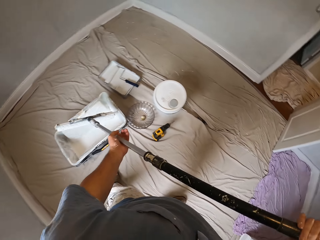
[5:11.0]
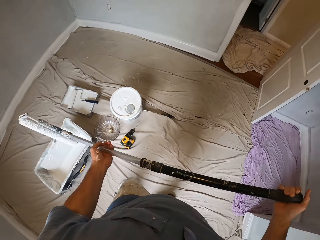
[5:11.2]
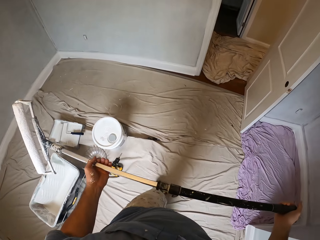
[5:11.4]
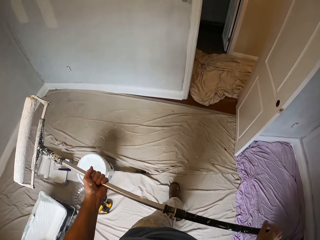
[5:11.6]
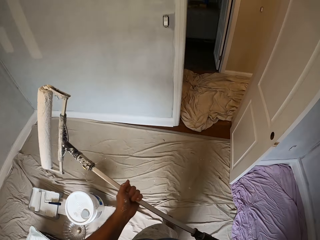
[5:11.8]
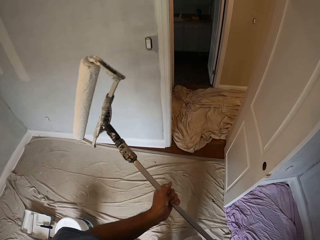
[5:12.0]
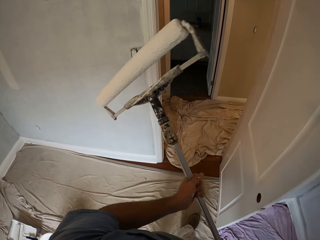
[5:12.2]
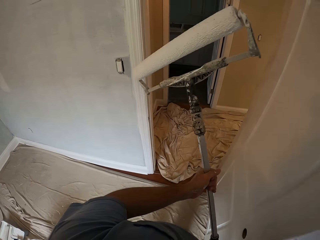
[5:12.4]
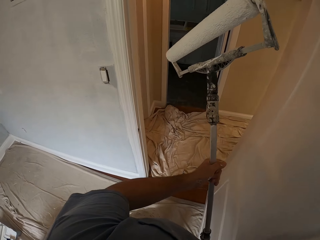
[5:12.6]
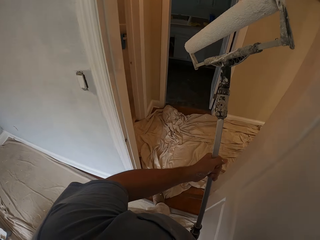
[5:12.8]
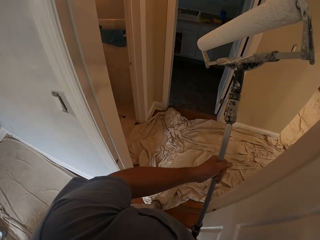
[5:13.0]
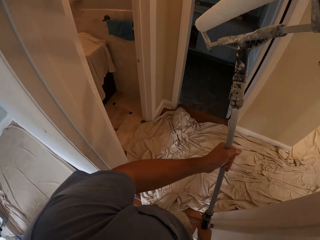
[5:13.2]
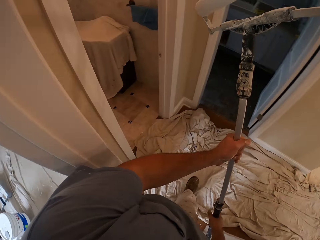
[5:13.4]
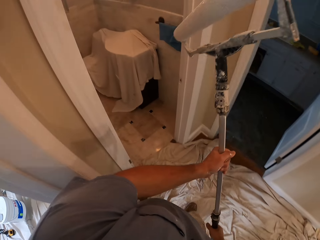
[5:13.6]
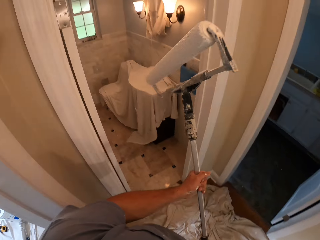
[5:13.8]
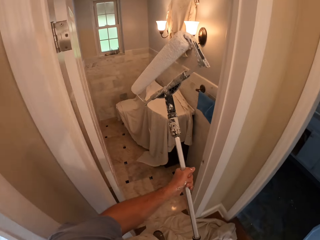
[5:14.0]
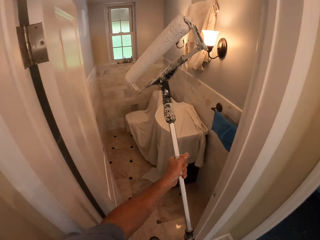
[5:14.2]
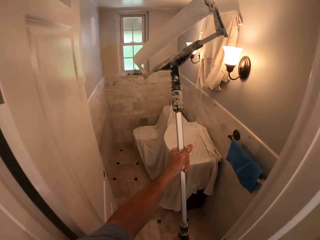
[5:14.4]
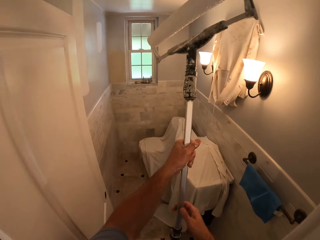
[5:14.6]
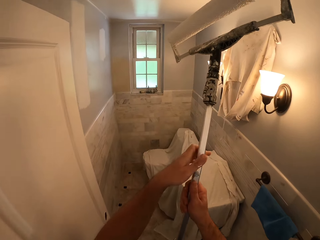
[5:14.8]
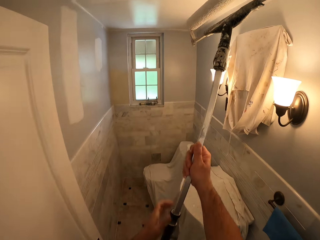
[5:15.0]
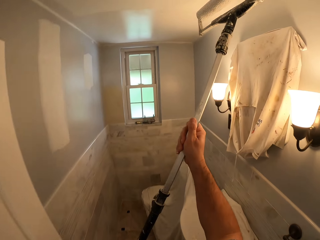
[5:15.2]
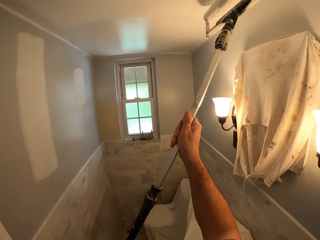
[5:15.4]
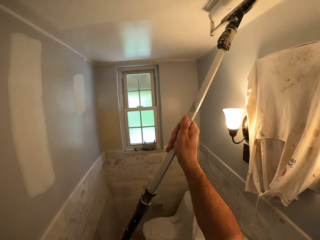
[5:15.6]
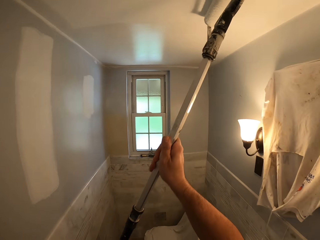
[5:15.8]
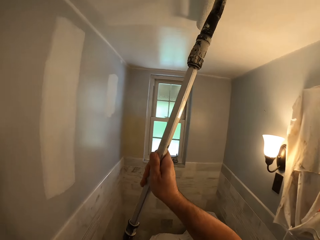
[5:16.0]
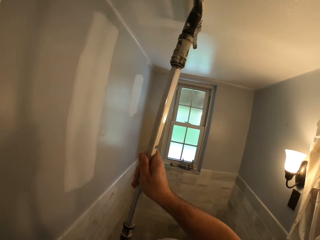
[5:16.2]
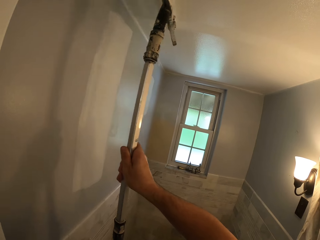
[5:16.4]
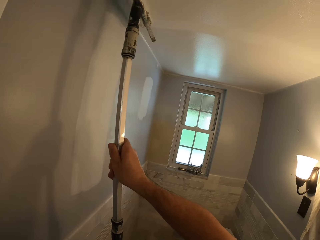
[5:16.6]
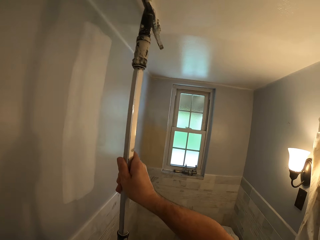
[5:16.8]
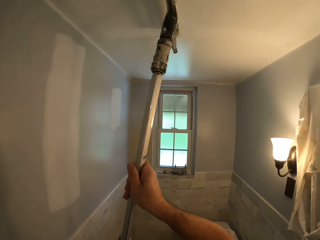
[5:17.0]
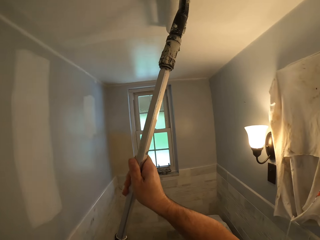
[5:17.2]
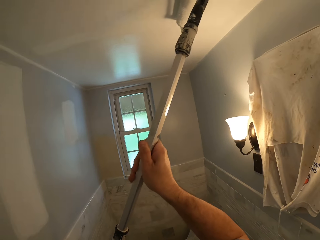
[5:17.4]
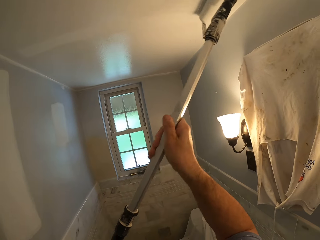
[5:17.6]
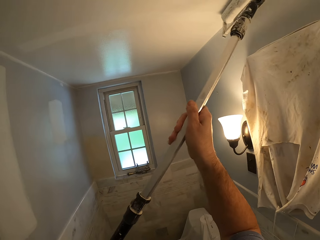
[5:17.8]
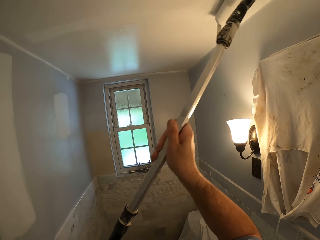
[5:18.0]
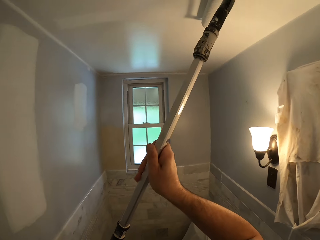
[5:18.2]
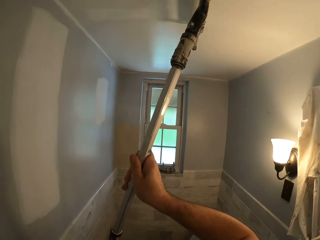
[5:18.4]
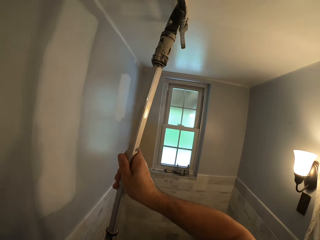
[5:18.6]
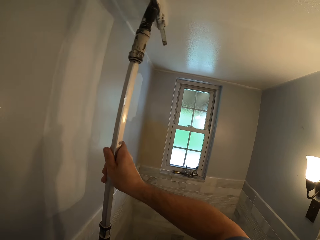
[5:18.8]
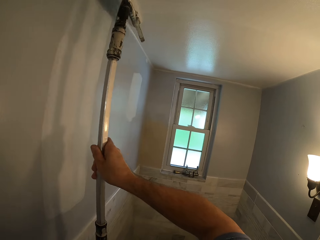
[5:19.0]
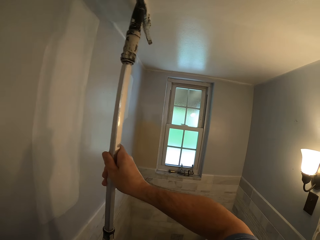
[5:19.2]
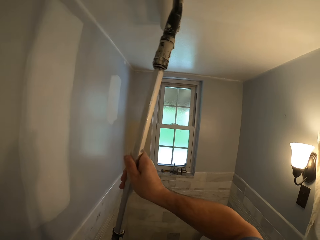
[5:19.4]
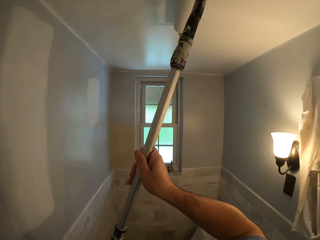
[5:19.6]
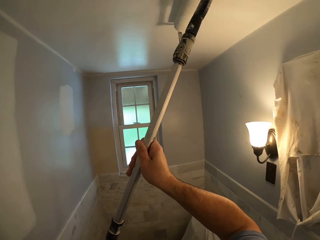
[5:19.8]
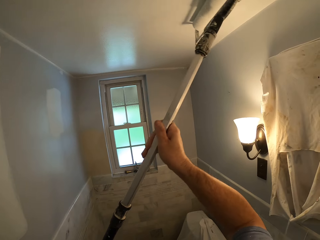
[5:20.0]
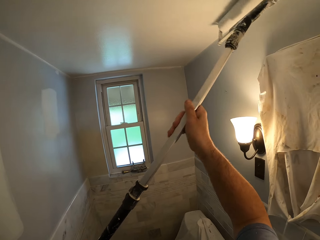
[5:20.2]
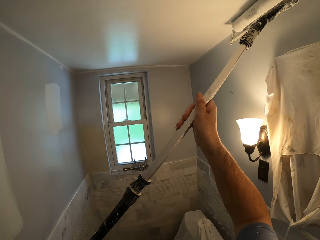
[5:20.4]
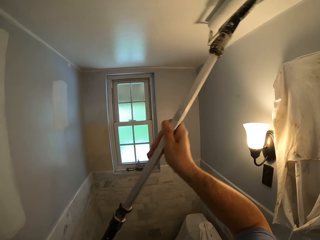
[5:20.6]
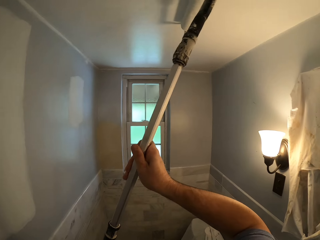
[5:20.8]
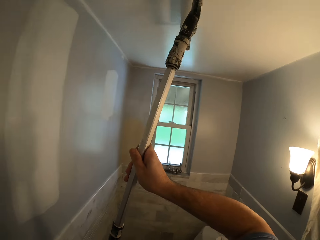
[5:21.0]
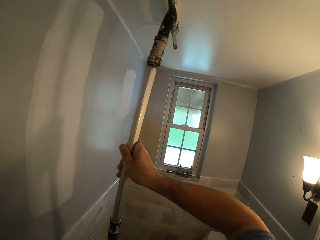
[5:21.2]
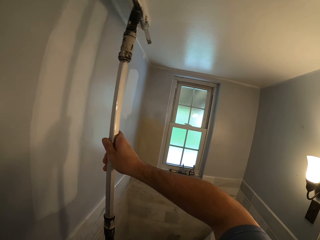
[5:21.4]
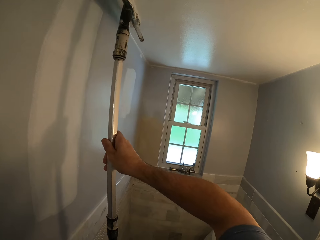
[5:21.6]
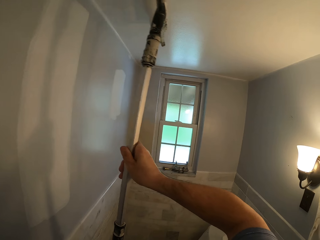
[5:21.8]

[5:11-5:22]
The camera wearer walks into the bathroom. They walk out of the room. They paint the bathroom ceiling or wall with the paint roller.

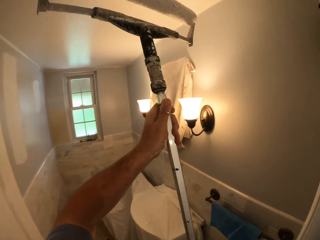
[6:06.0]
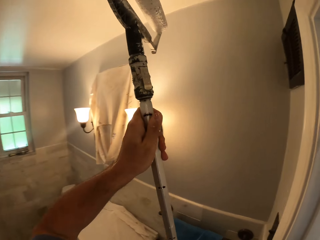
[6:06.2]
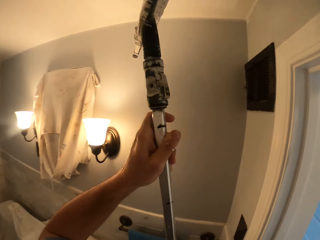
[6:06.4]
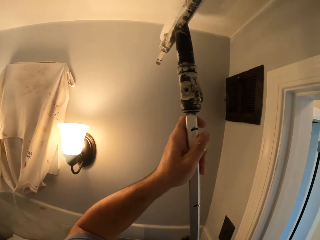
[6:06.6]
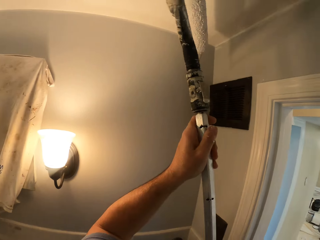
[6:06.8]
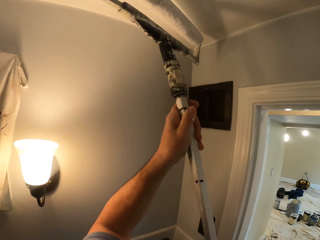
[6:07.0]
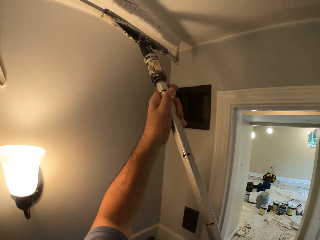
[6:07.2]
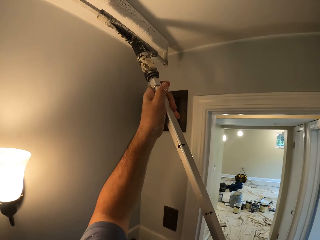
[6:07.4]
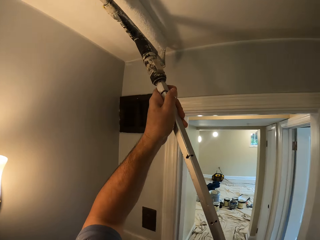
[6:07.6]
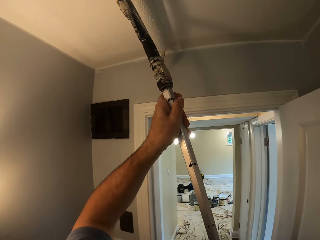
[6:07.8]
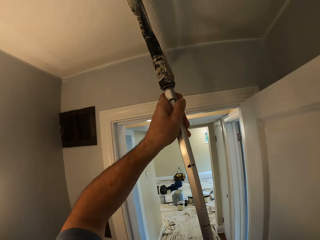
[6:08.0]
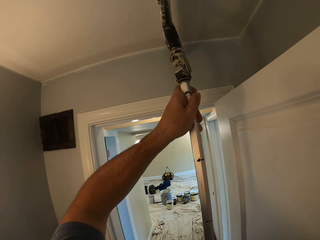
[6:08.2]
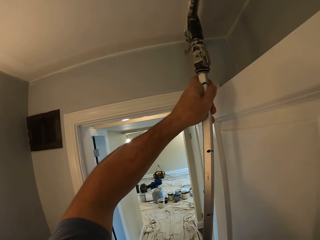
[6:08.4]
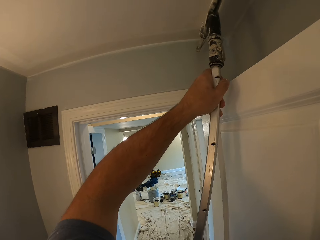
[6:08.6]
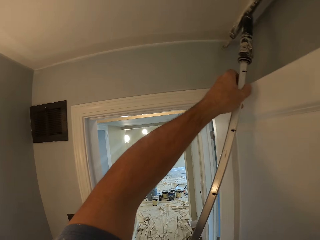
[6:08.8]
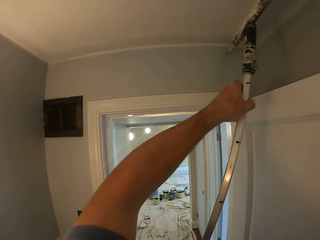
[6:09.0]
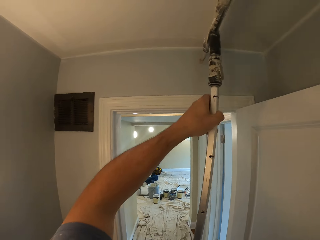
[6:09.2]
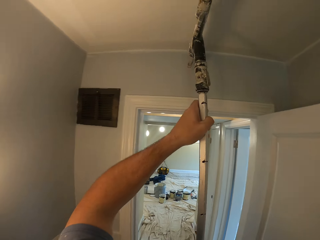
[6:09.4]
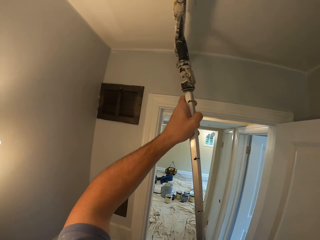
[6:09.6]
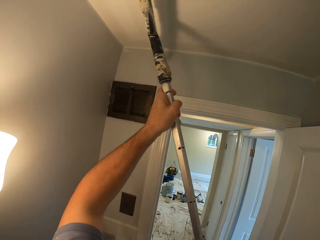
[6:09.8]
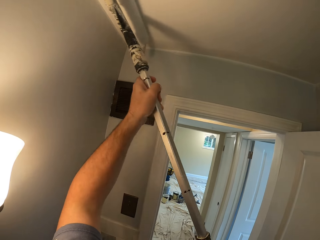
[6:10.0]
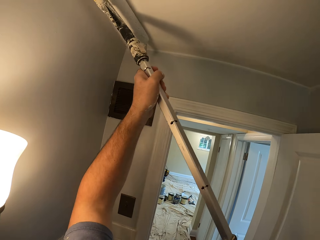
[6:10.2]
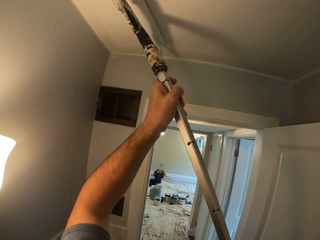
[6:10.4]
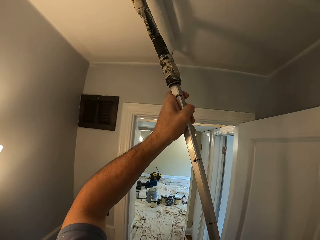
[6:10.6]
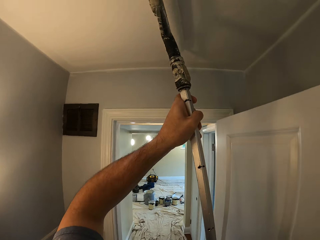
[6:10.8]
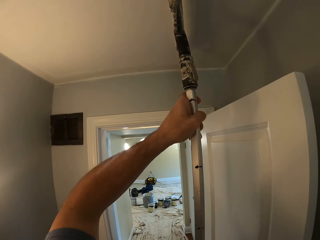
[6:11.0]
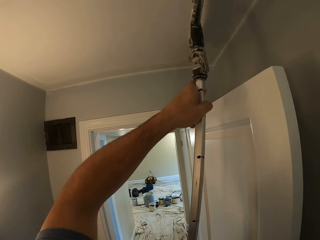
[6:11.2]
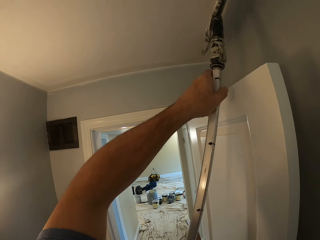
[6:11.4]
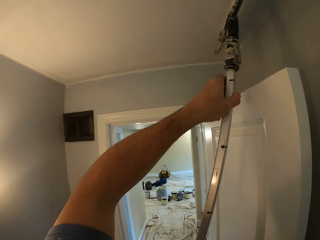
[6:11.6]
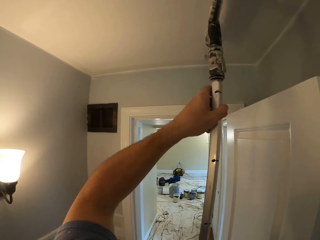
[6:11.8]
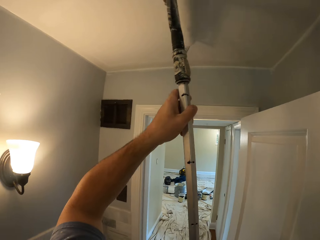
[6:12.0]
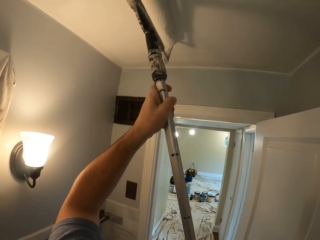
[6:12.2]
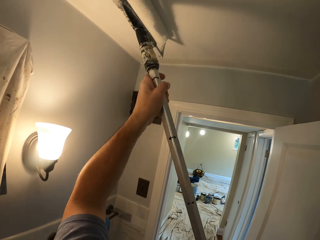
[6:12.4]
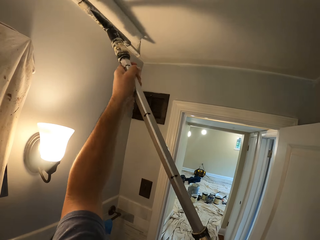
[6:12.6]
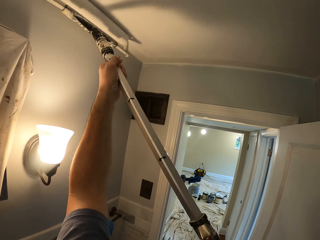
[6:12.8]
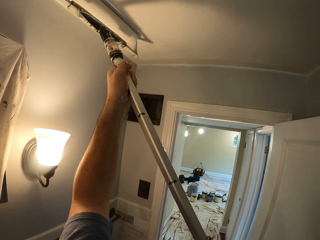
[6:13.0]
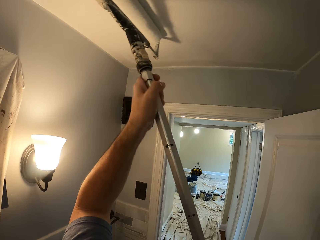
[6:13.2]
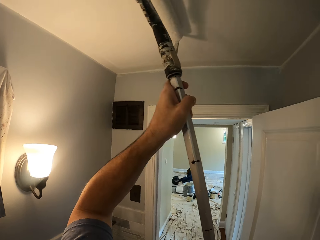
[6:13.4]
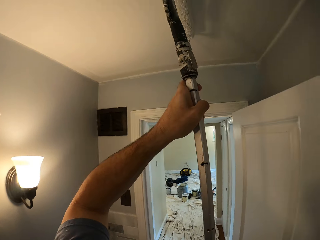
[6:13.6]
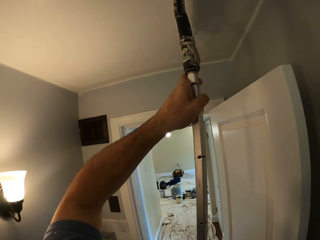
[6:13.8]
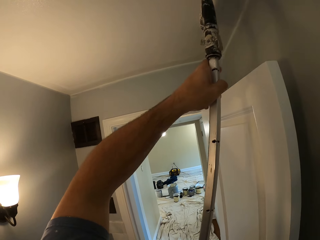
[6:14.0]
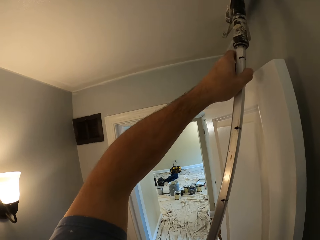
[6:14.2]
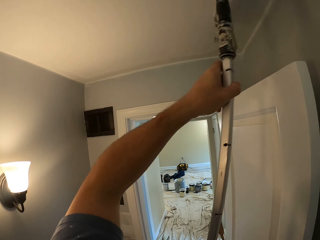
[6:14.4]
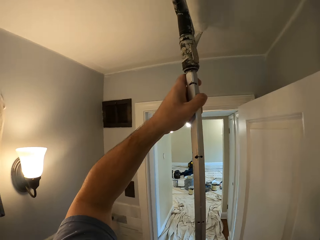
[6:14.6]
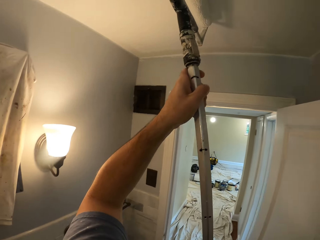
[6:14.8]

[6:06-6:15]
The camera wearer walks into another room. They paint the ceiling or wall with the roller.

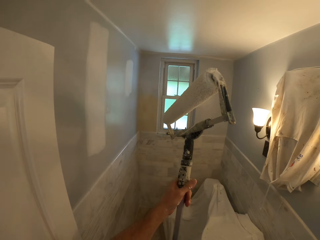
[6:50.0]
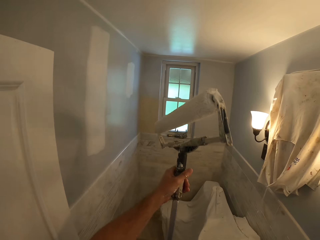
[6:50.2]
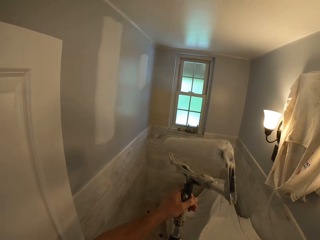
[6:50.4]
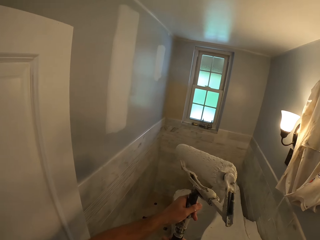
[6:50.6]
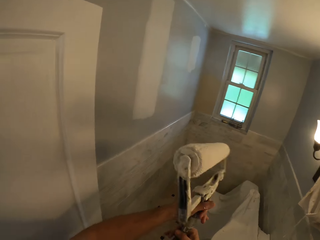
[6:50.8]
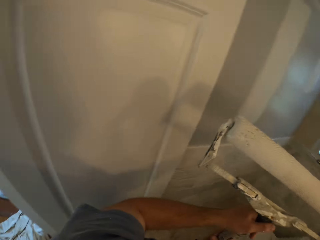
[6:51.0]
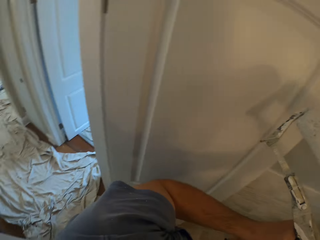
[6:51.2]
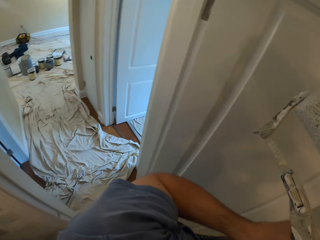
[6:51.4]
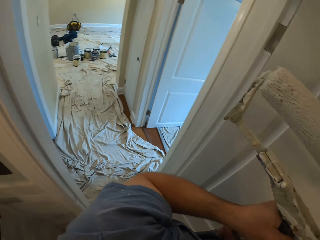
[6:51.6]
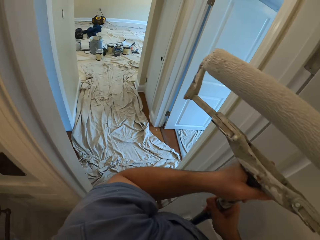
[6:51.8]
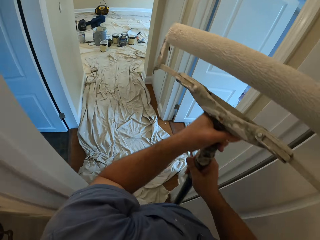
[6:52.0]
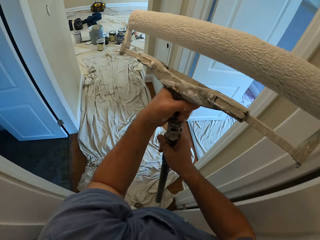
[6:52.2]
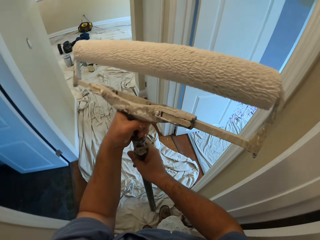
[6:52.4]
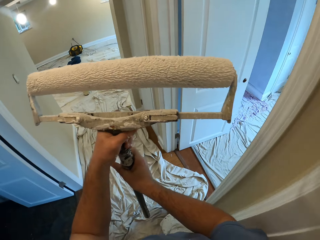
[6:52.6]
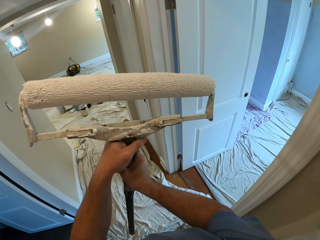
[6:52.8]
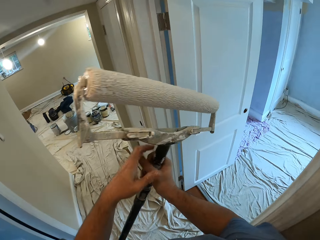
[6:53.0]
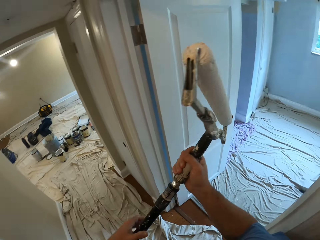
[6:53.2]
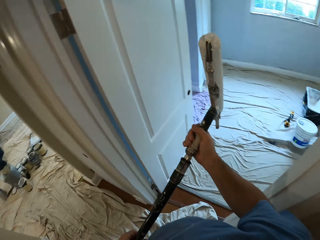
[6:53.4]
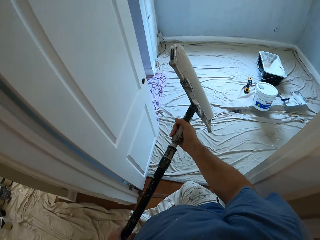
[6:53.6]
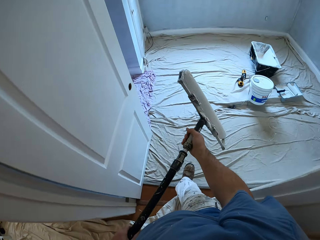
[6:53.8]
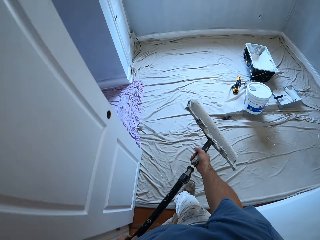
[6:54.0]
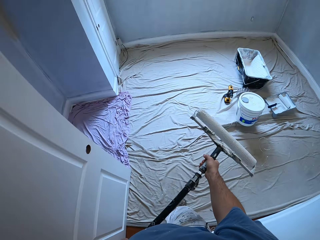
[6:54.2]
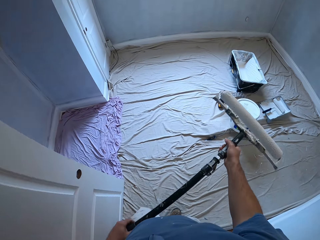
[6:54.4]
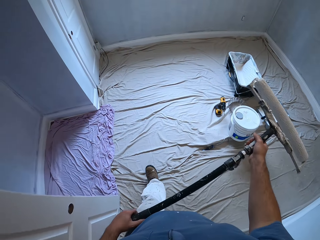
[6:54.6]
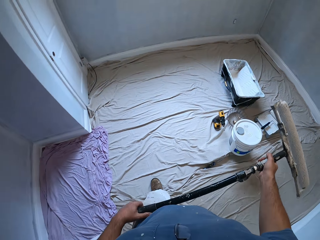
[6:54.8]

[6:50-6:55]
The camera wearer walks into the room.
